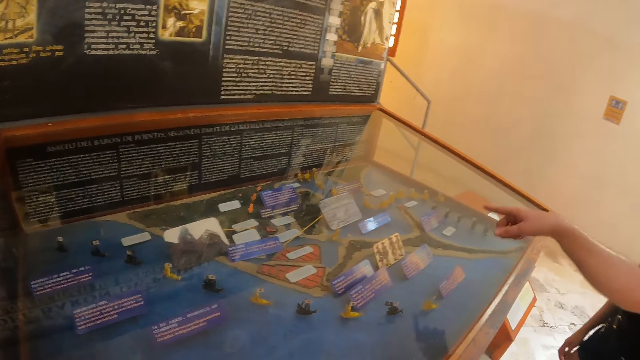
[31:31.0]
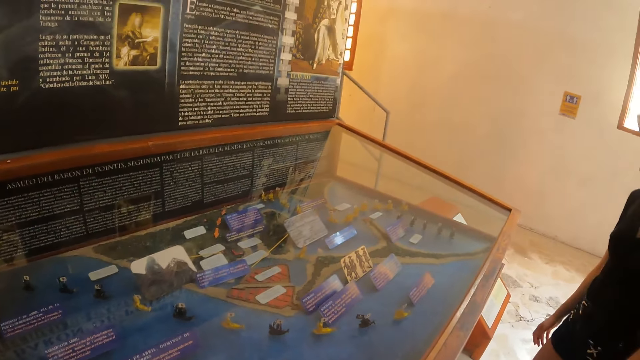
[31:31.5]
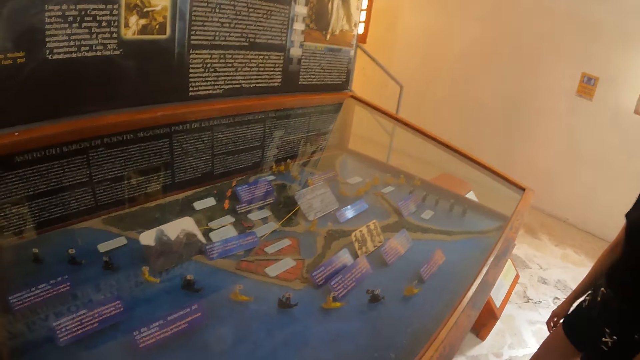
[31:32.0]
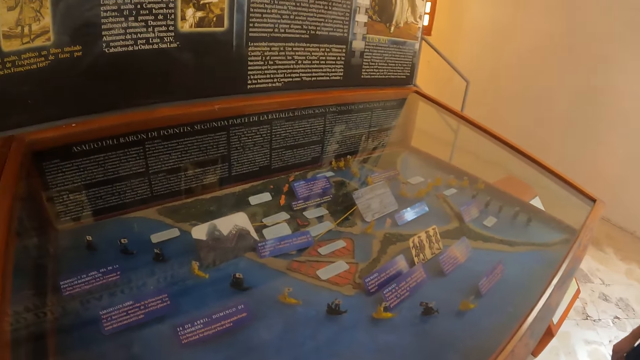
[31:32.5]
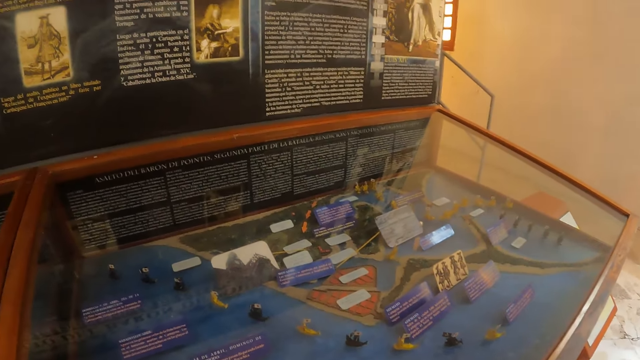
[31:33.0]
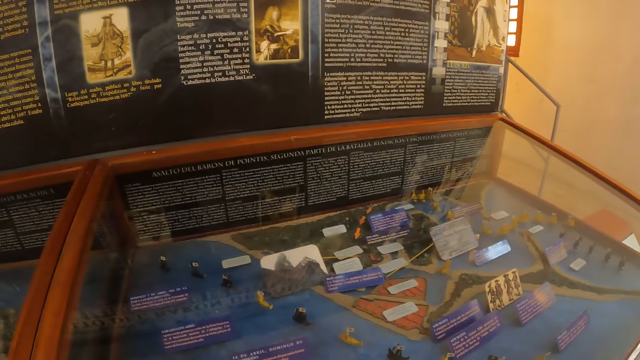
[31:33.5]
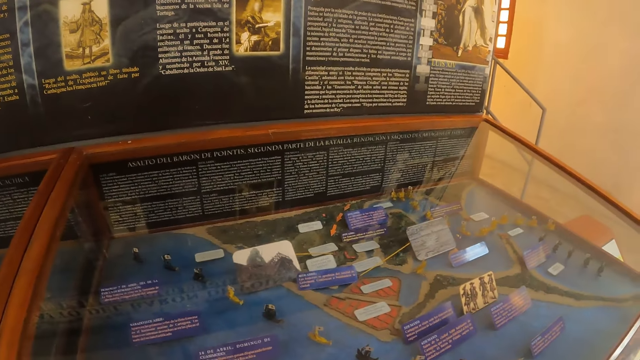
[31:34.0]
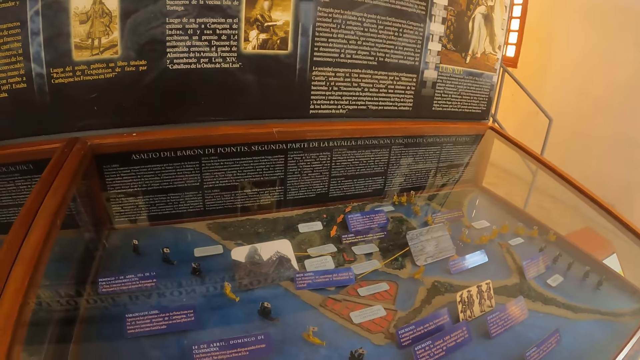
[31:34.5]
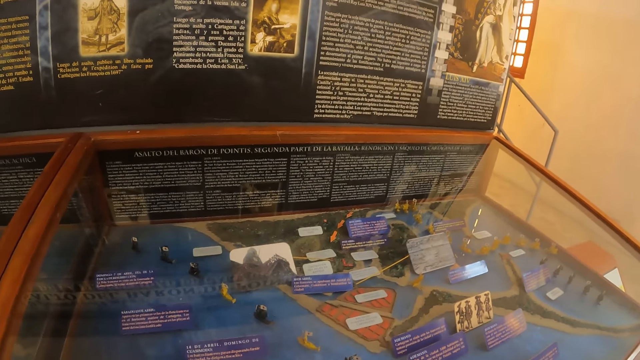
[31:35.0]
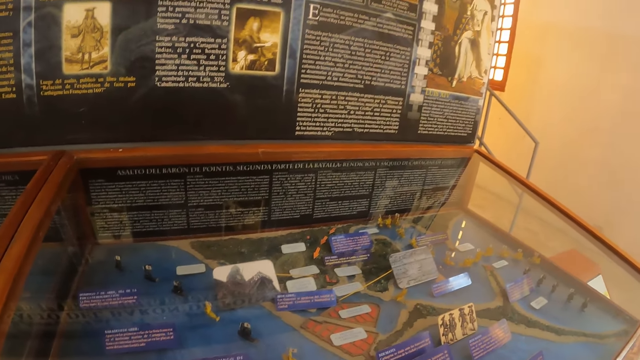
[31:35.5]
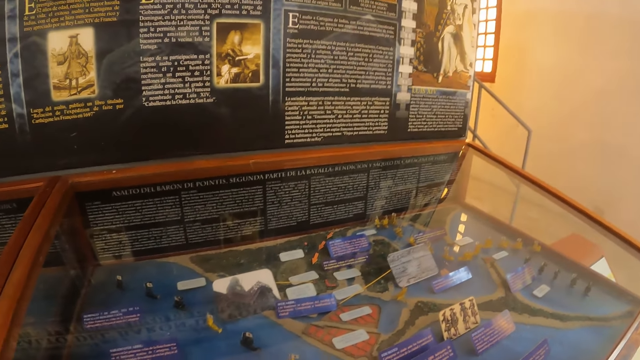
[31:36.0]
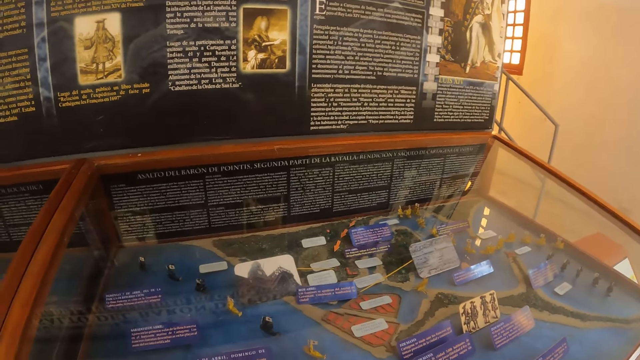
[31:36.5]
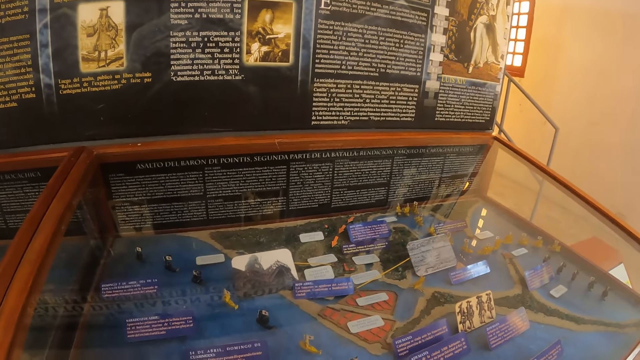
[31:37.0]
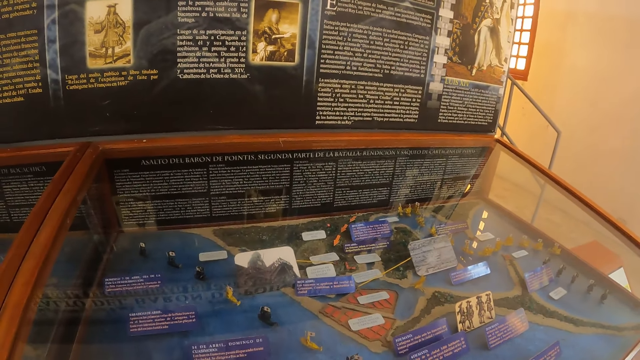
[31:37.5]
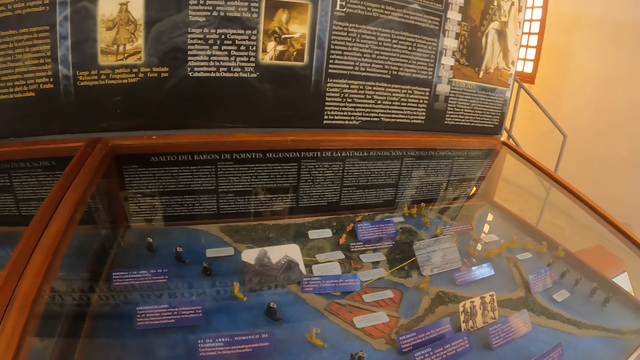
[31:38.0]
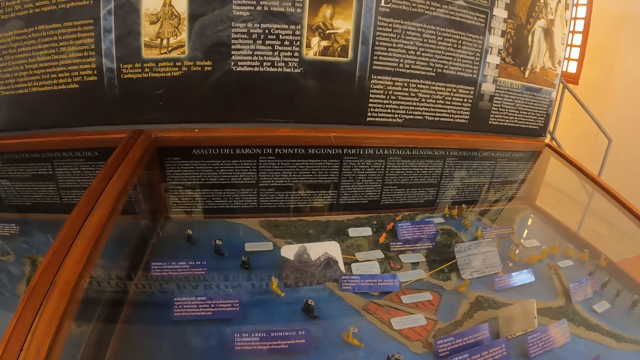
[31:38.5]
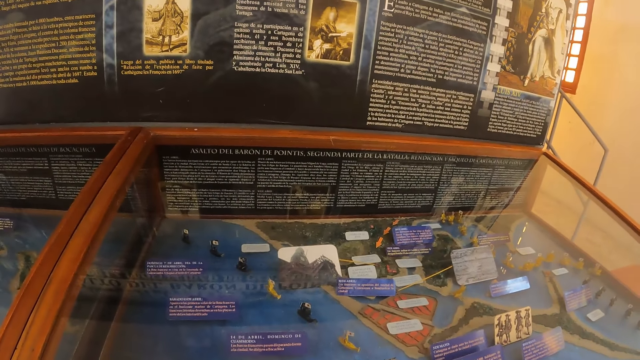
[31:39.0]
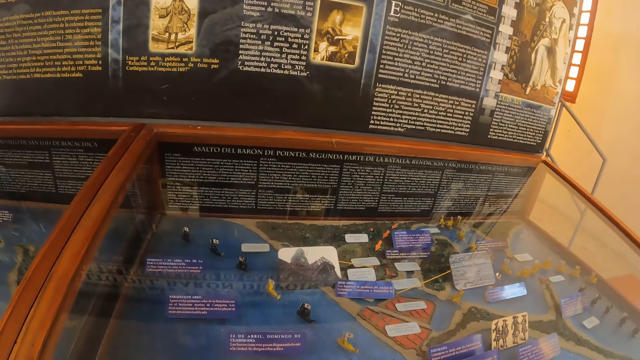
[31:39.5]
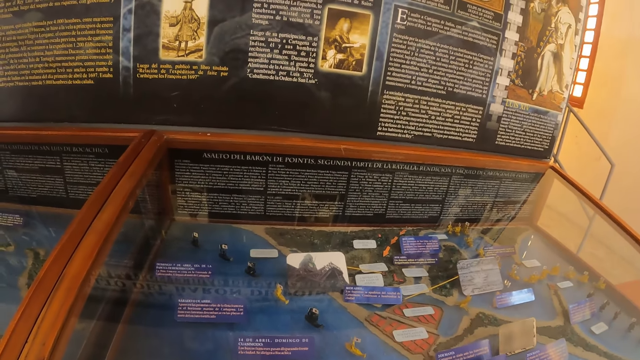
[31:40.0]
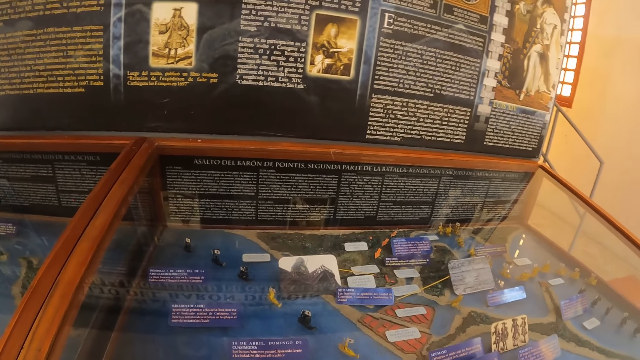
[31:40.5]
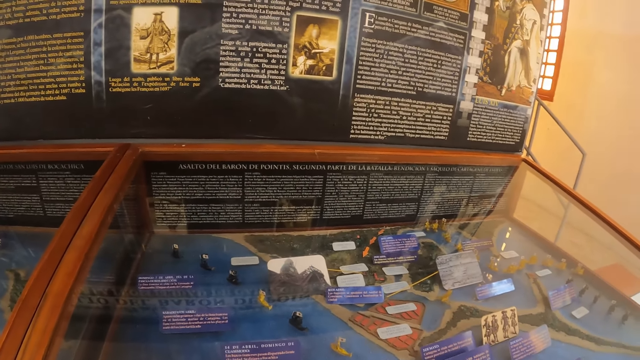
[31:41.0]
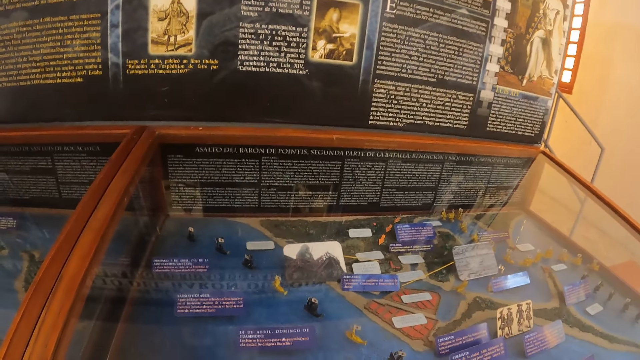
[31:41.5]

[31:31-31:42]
The camera wearer looks through a glass. They stare at the display case.

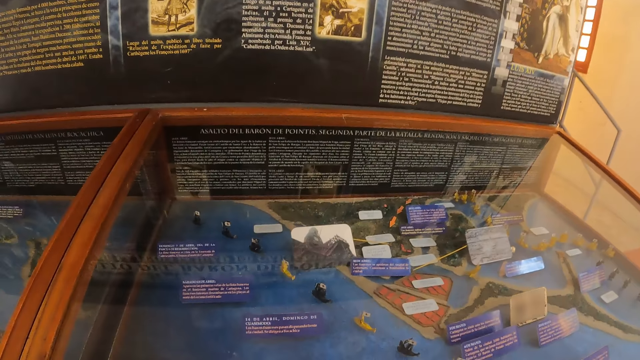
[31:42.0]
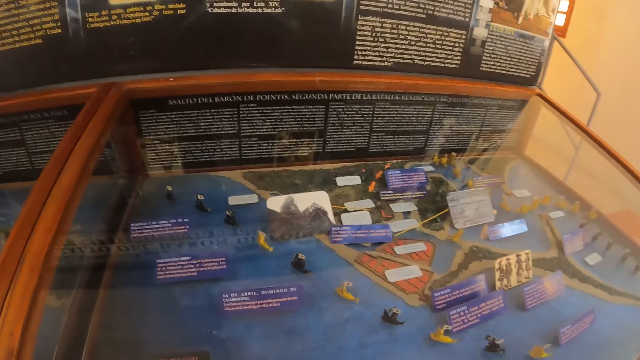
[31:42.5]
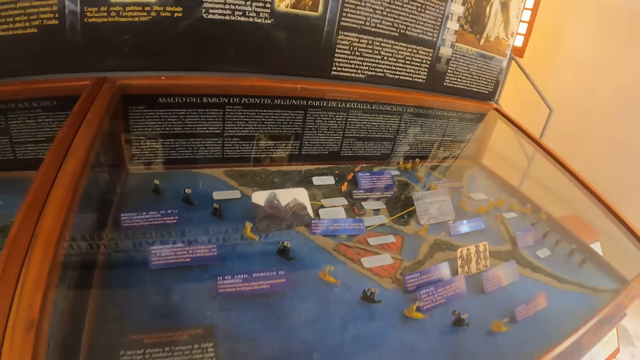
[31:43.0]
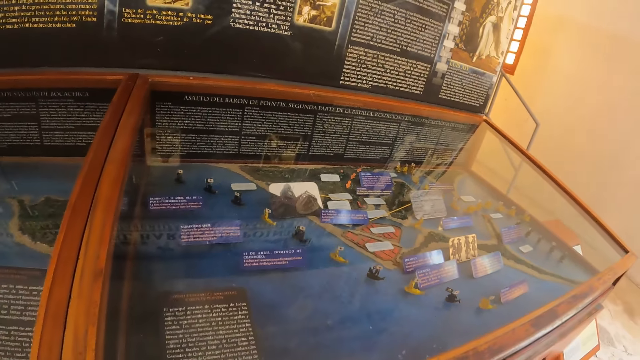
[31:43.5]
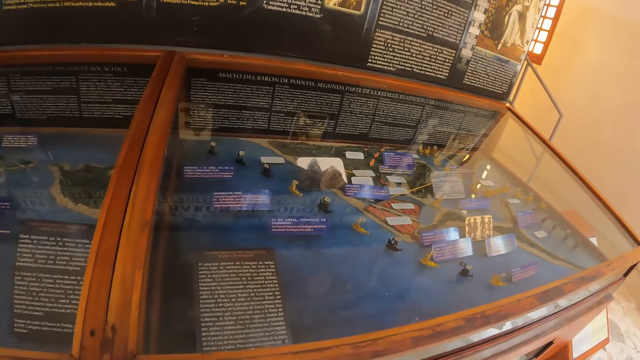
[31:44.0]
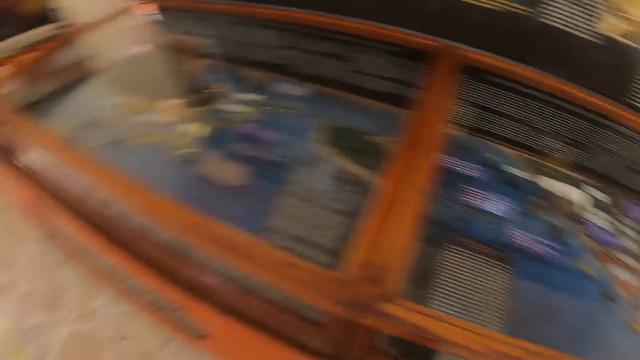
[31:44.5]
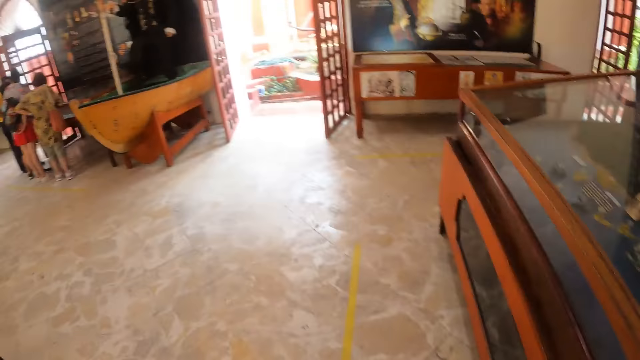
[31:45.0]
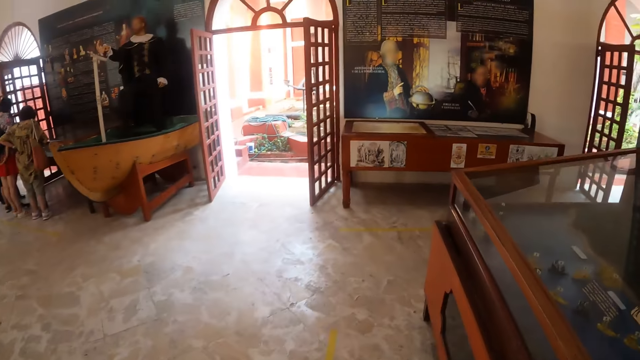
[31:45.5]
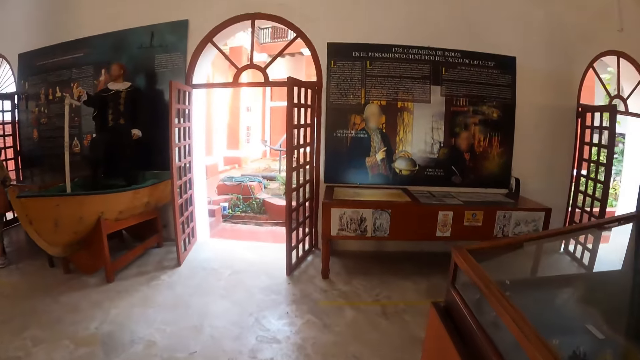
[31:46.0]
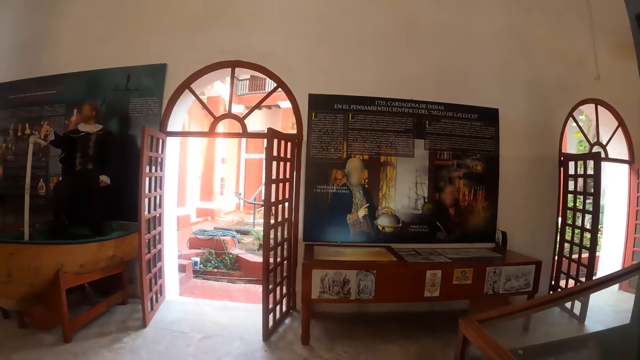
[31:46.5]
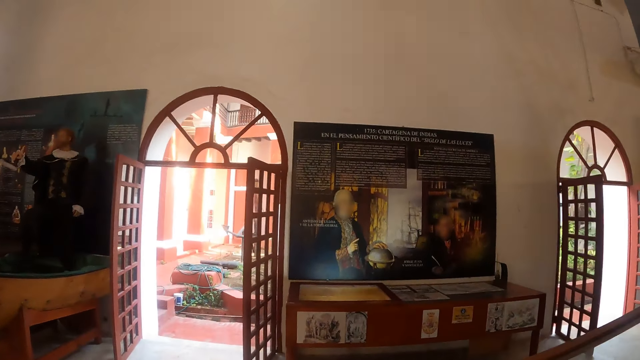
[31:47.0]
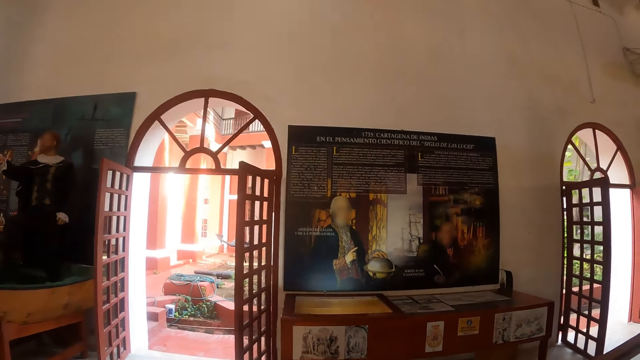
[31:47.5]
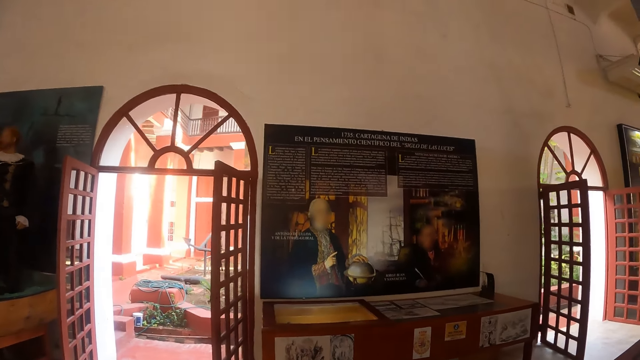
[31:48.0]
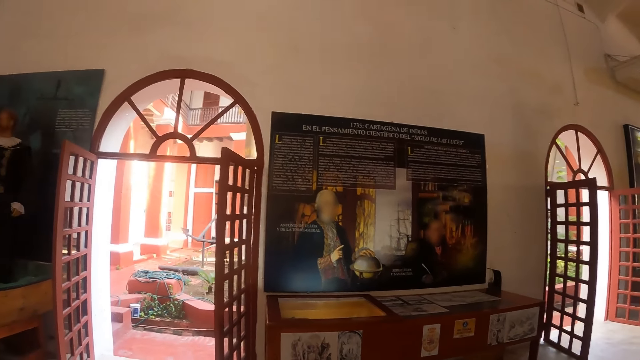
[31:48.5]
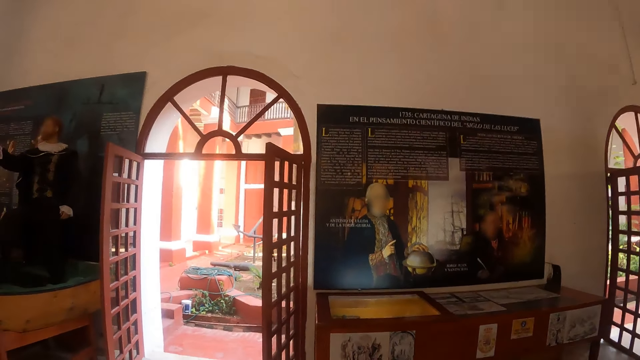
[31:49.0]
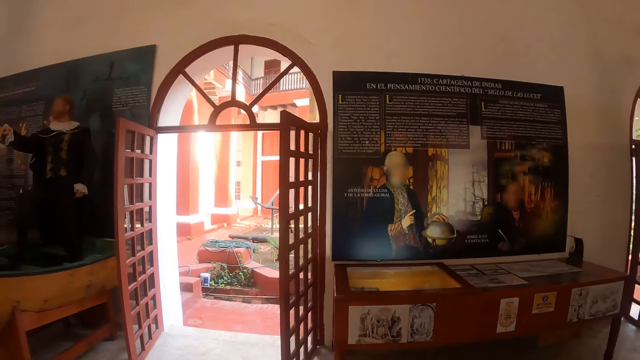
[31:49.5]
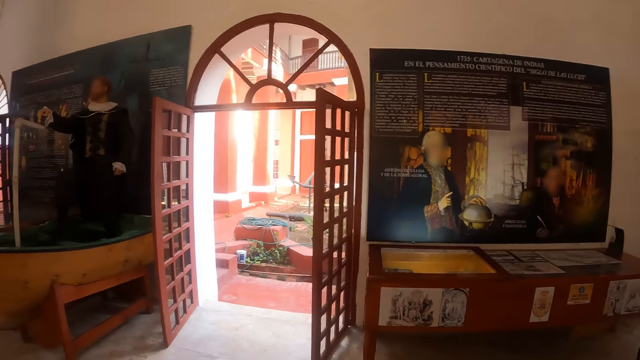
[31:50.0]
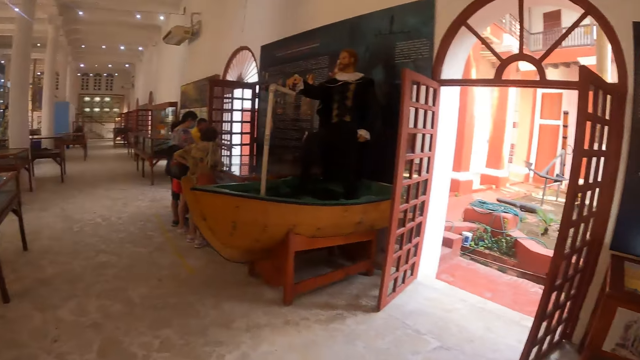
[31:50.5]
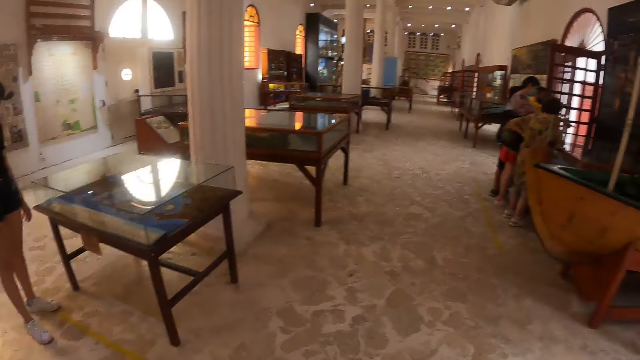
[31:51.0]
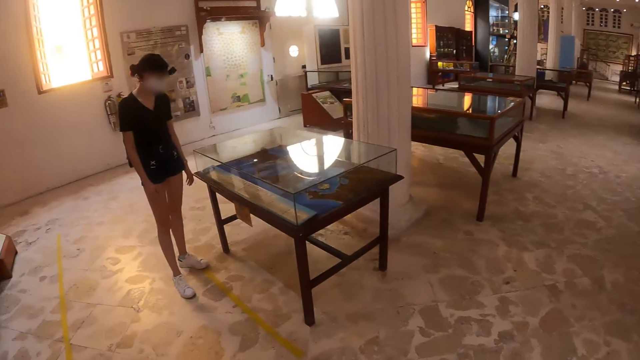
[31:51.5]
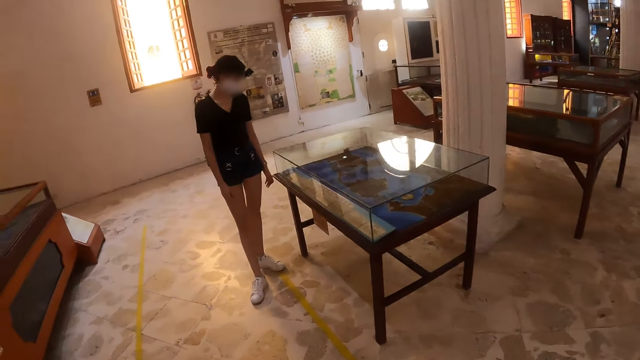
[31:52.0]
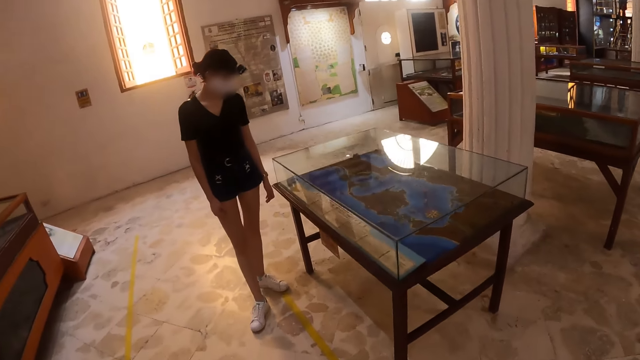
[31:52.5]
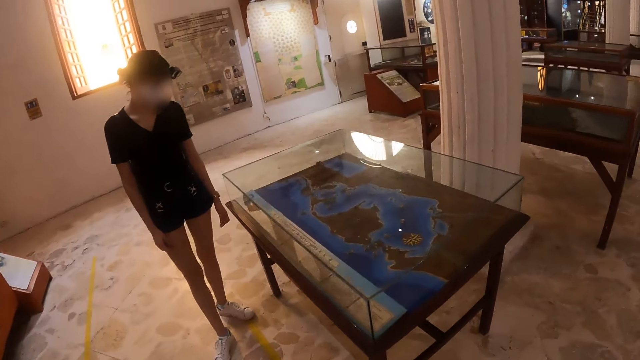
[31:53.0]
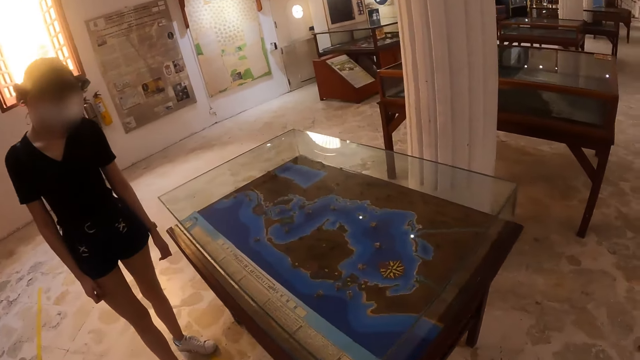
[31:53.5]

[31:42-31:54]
The camera wearer turns around. They walk around. A person looks at the display.
